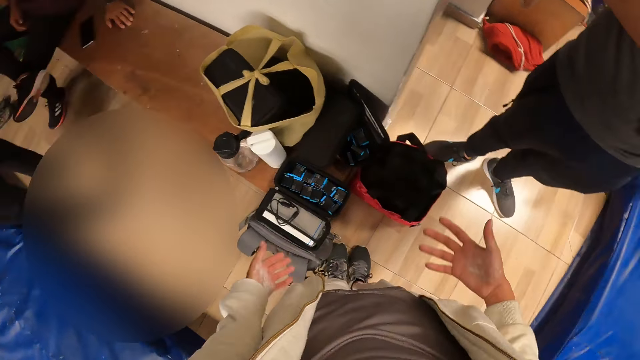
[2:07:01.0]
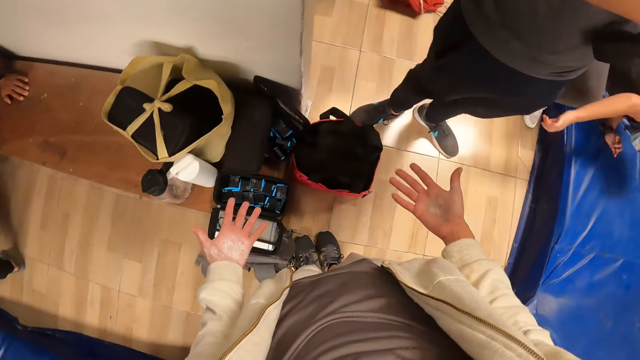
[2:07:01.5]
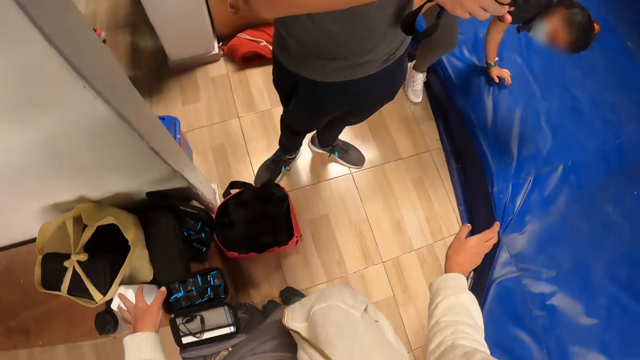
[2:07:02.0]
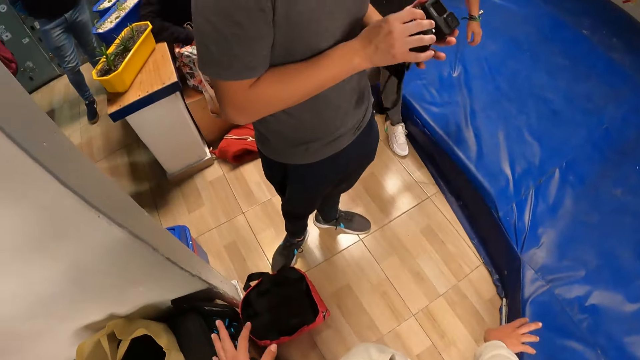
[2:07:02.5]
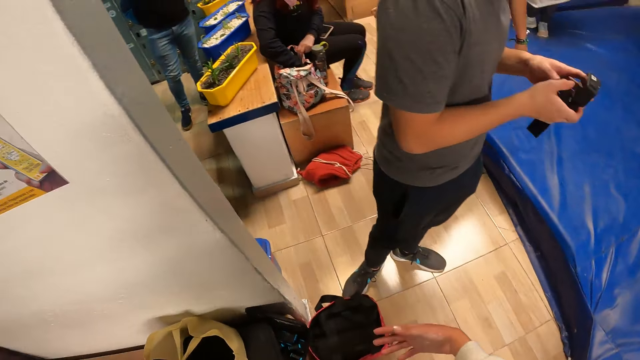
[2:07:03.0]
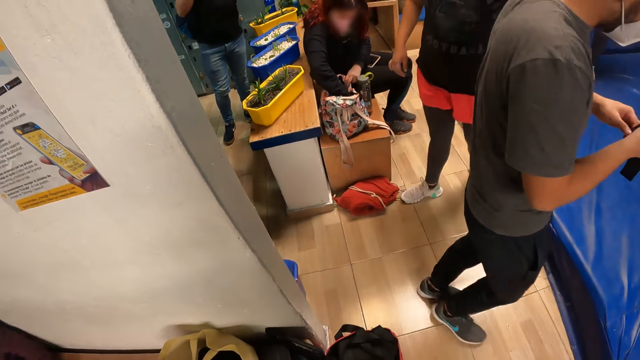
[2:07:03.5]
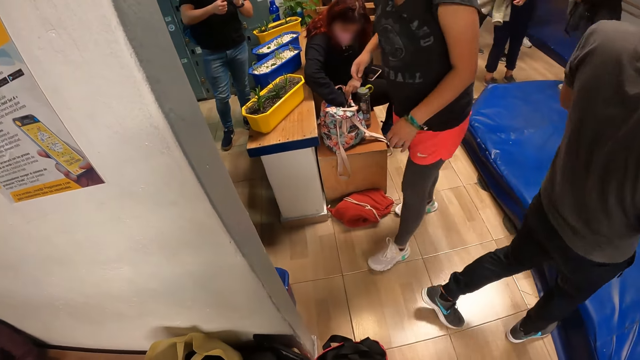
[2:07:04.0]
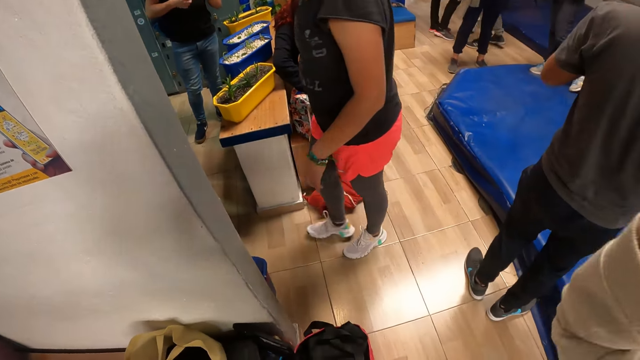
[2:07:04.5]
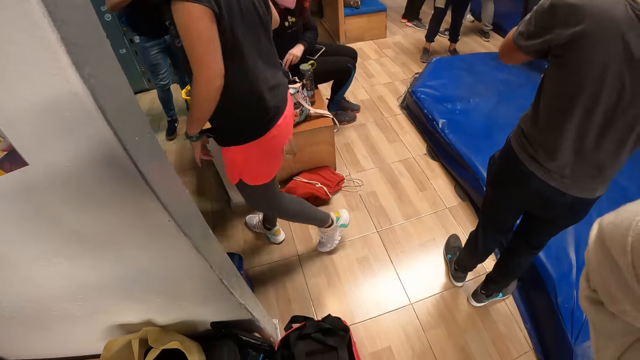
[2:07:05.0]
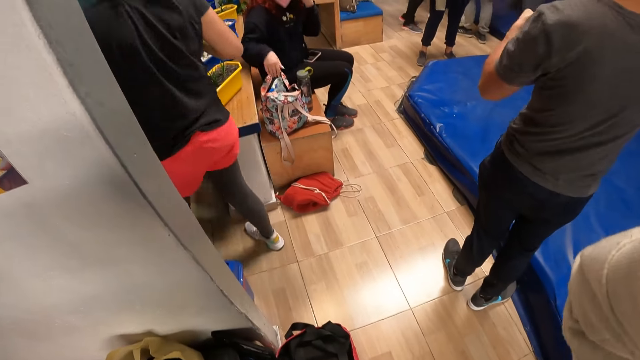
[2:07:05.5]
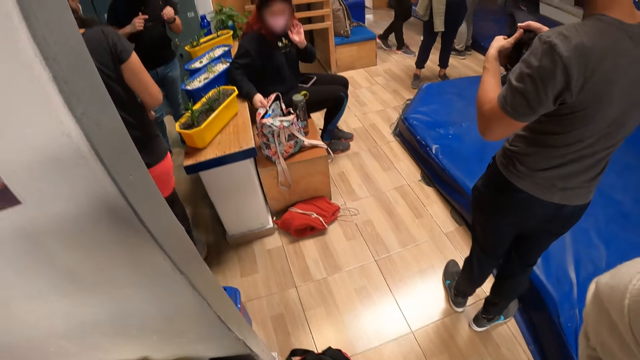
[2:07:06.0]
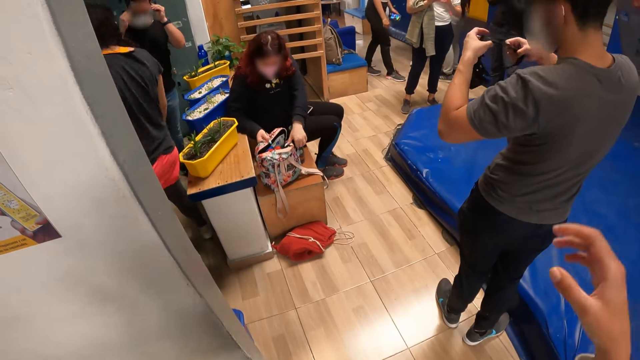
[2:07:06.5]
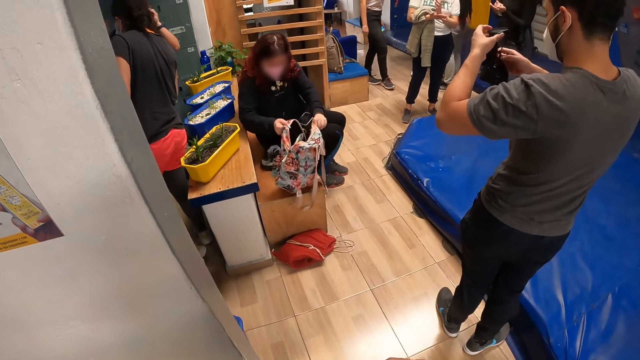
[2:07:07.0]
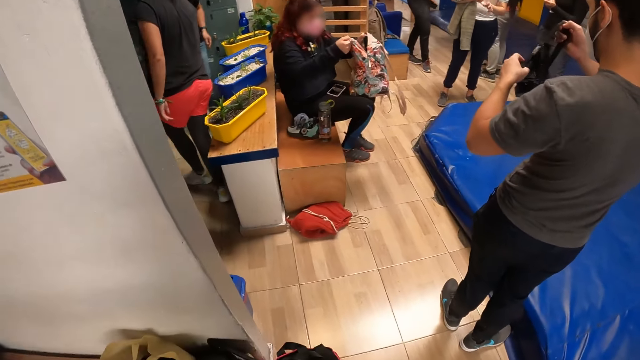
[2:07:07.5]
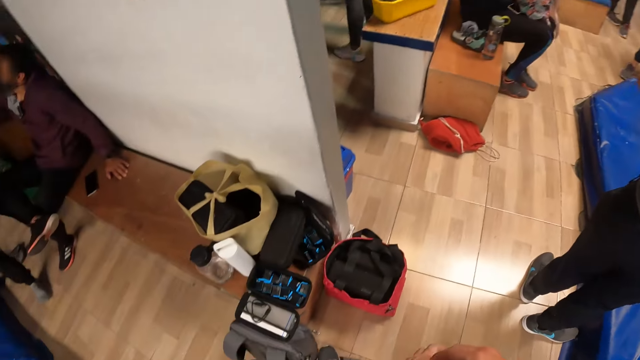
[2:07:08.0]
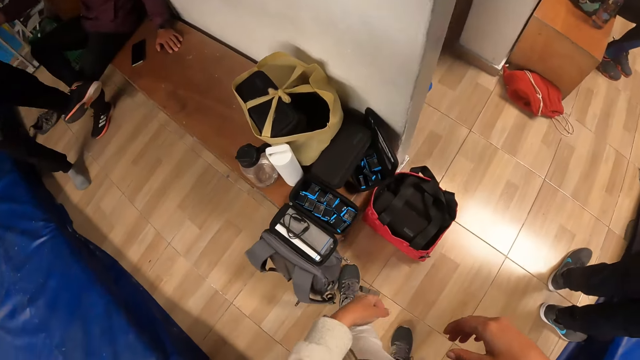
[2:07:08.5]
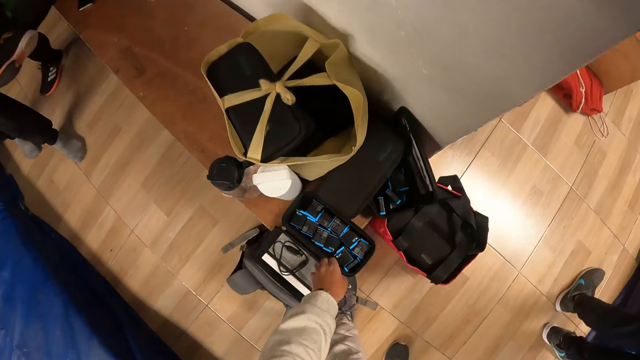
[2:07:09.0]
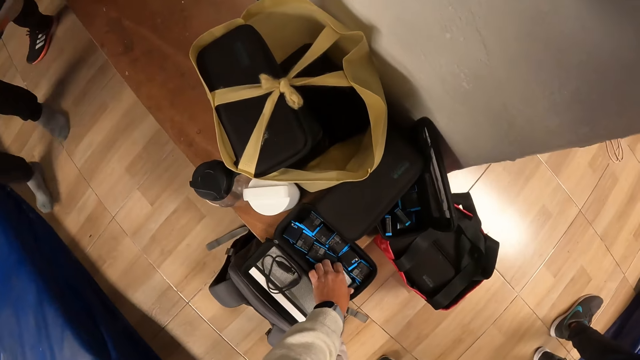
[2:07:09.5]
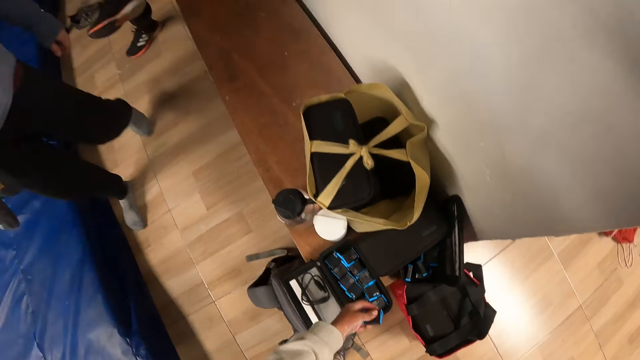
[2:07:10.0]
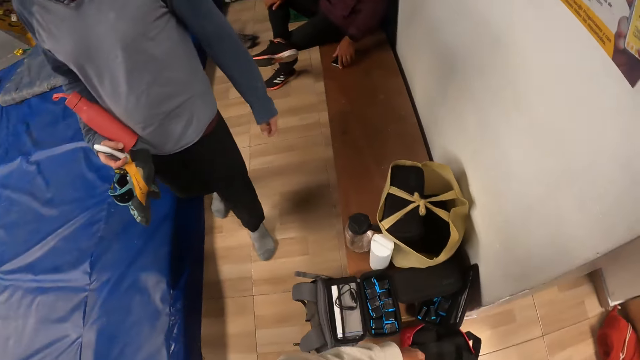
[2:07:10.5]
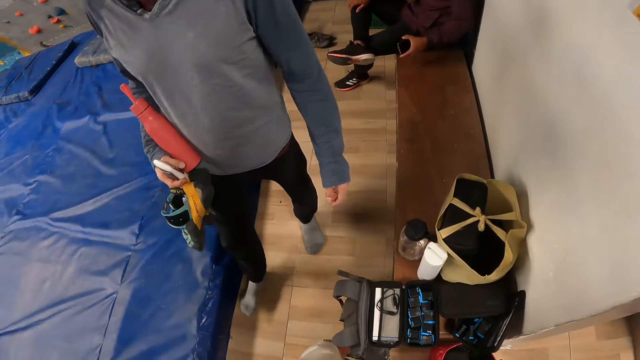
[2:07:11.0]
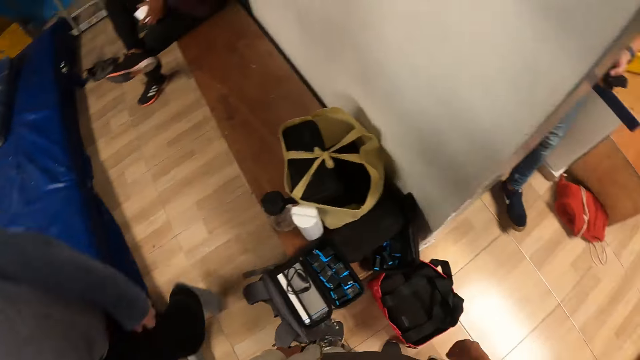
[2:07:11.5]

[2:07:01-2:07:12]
The camera wearer looks at his hands. He raises his hands towards his head. He adjusts the camera. He picks a battery from the tech case on the bench with his left hand.

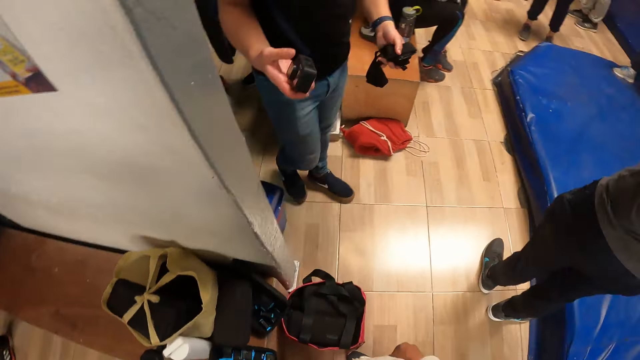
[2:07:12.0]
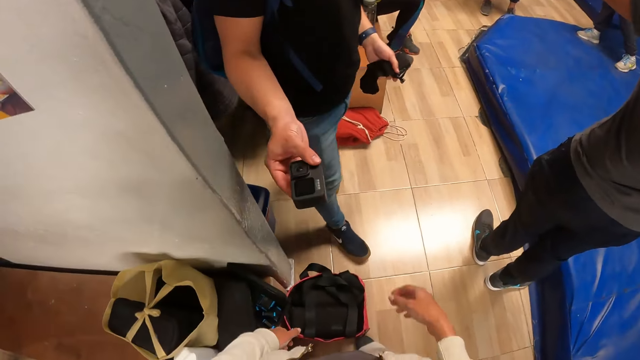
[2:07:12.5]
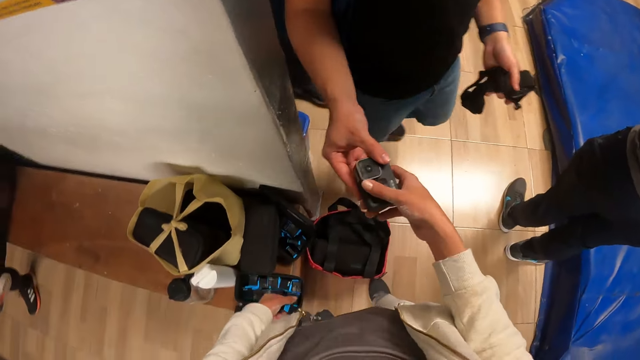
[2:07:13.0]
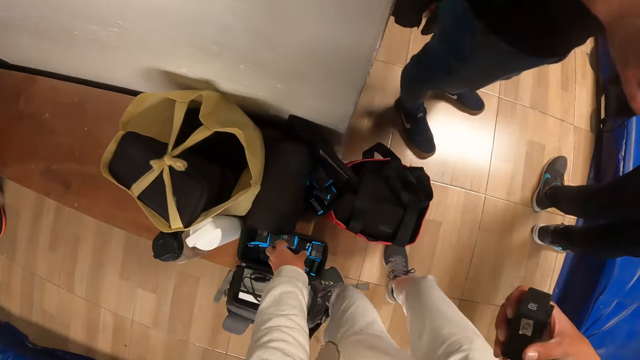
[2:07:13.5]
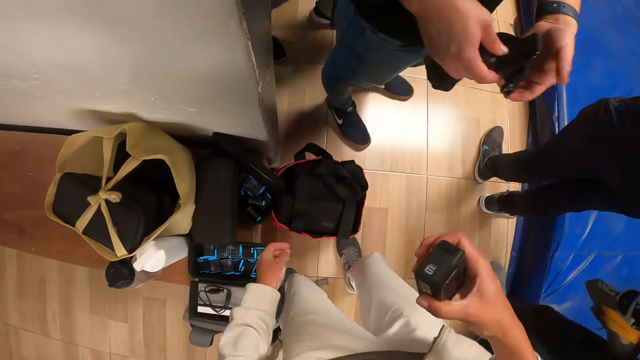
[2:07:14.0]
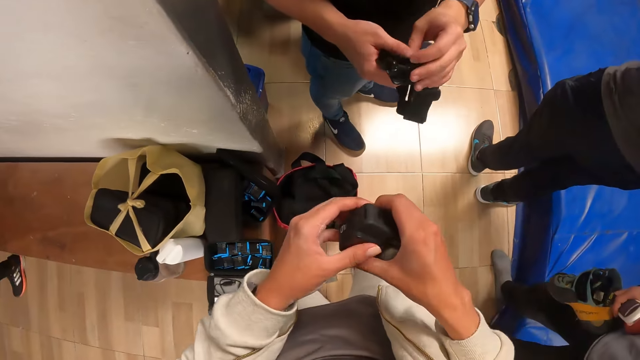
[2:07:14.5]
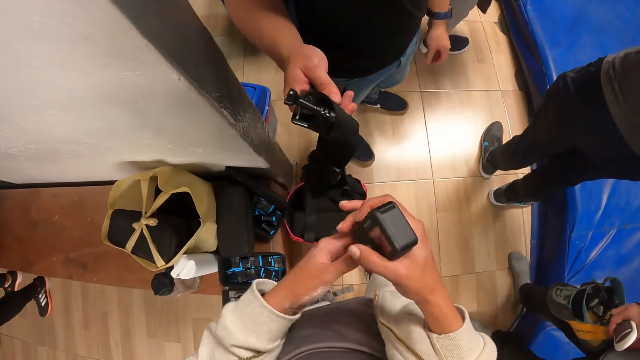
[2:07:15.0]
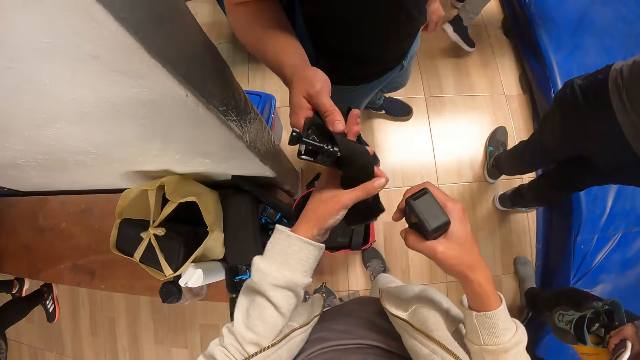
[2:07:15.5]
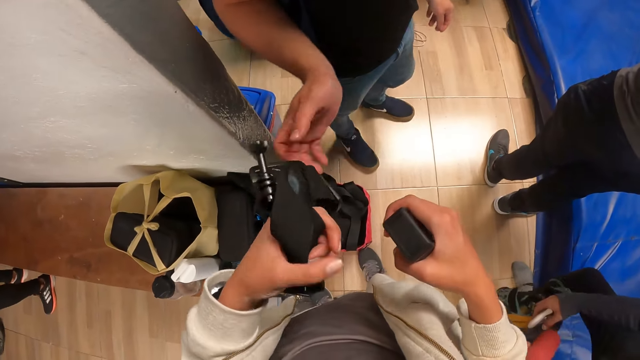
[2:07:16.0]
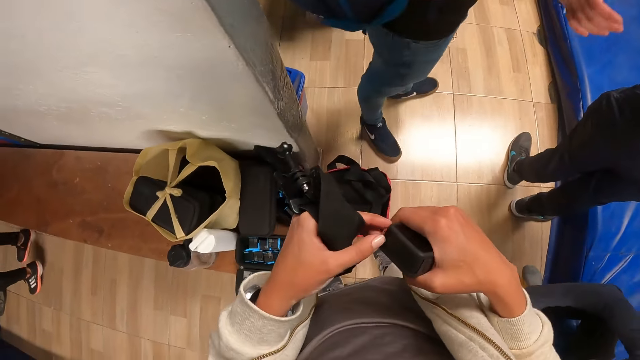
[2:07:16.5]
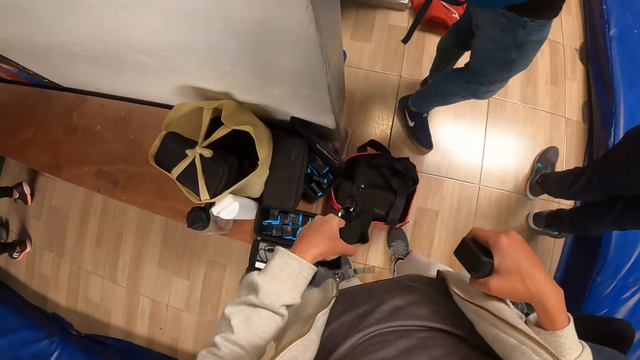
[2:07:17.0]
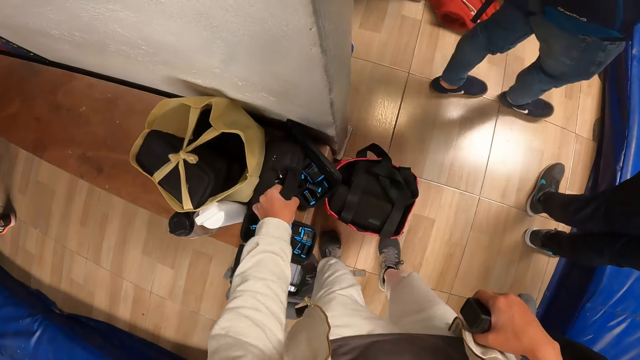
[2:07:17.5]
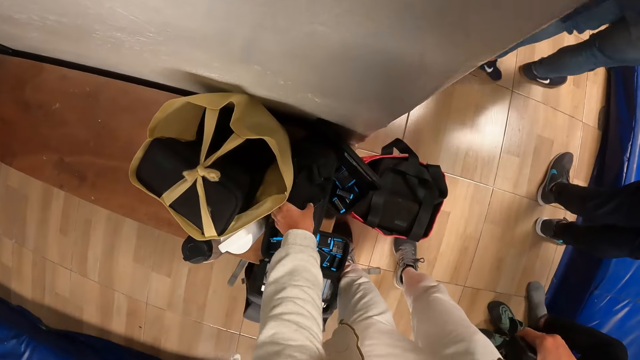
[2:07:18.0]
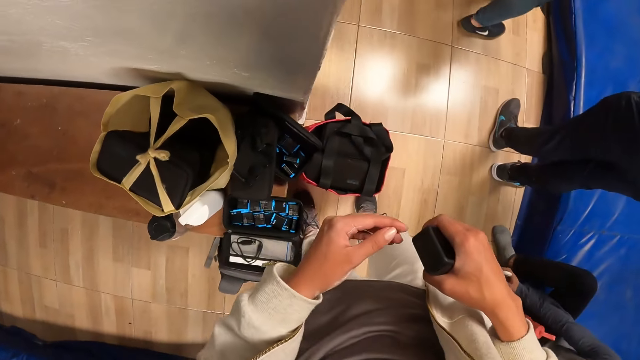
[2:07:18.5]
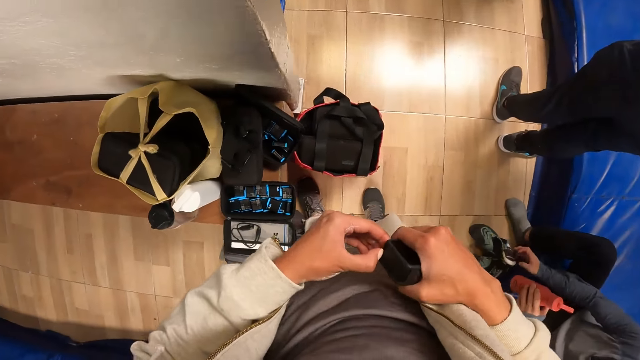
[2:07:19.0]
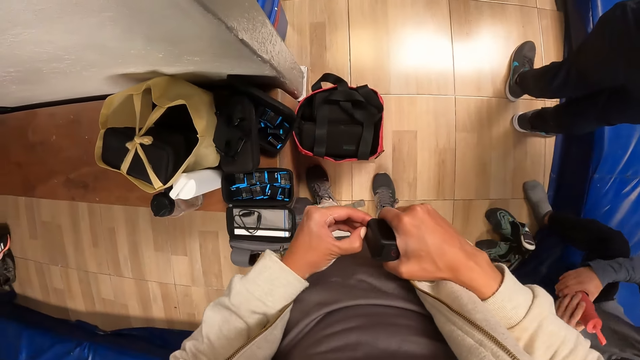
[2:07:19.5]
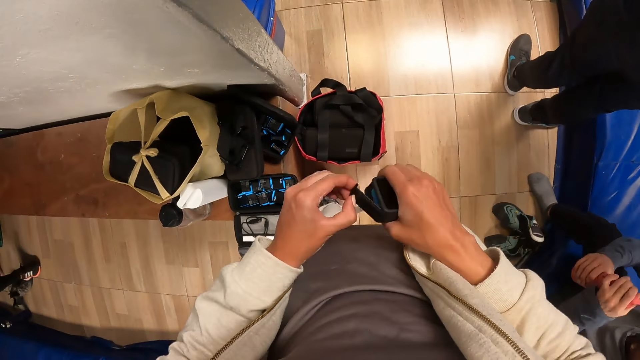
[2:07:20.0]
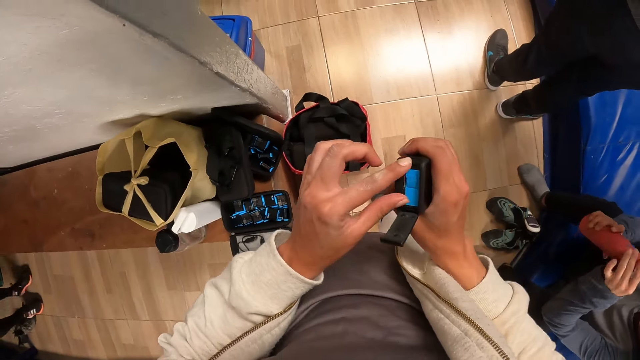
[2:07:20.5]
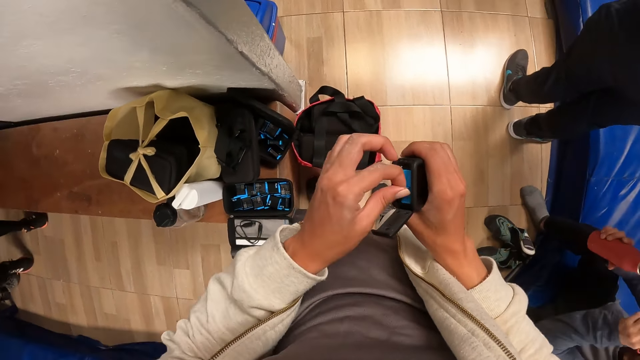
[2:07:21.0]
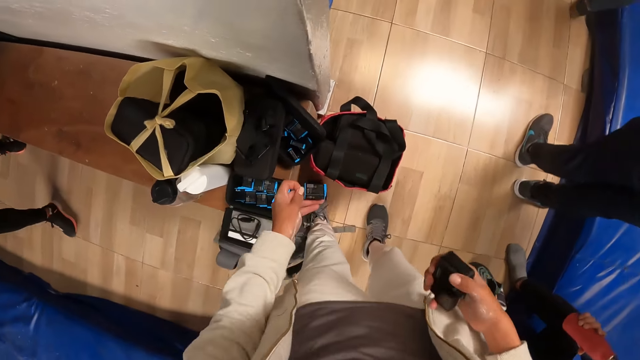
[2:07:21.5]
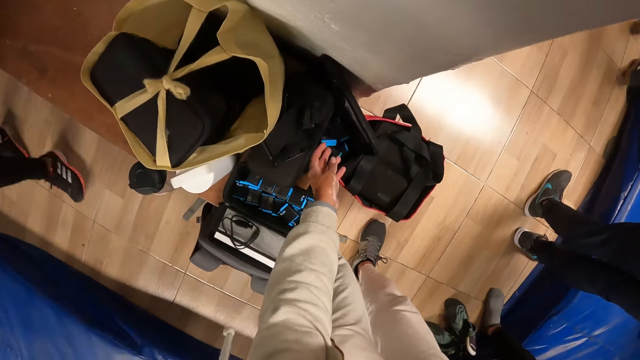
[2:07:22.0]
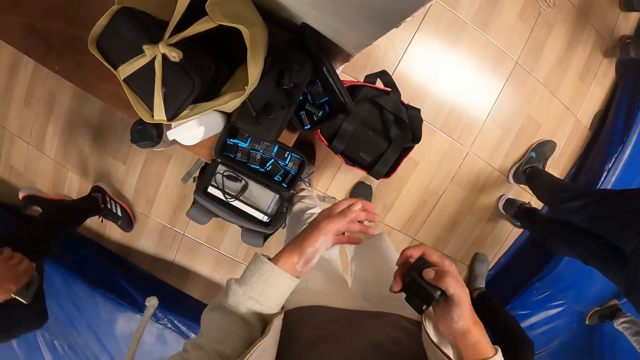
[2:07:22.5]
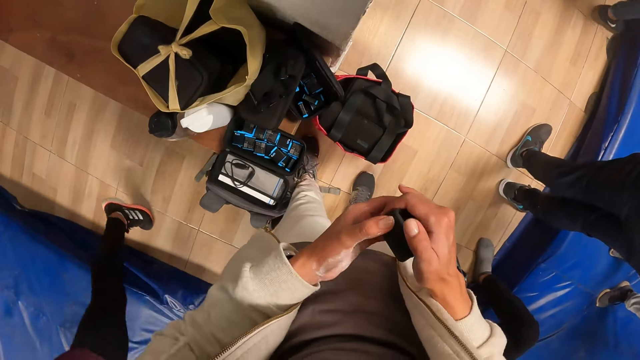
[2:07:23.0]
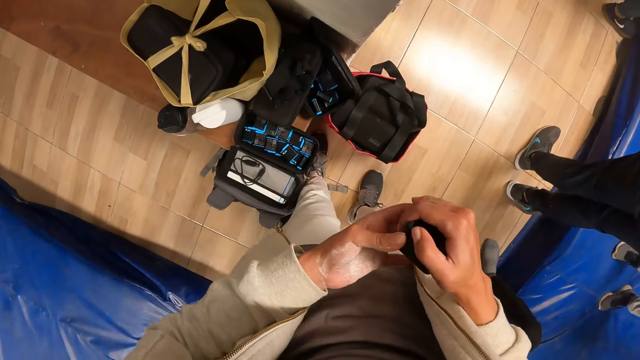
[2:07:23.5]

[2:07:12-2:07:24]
The camera wearer collects a camera from a man's right hand with his left hand. He drops the battery in his left hand into the tech case on the bench. He collects a camera head band from the man's right hand with his left hand. He drops the camera head band in his left hand on the tech case. He opens the head camera battery cover with his left hand. He removes a battery from the head camera in his right hand with his left hand. He drops the battery in his left hand into the tech case on the bench. He keys the head camera battery cover with both hands.
